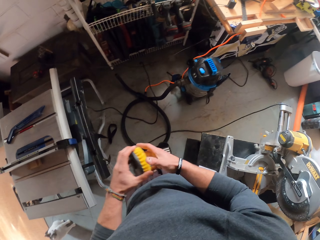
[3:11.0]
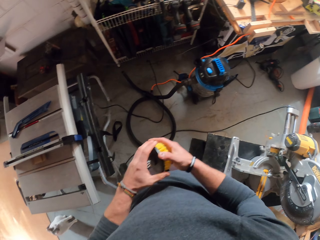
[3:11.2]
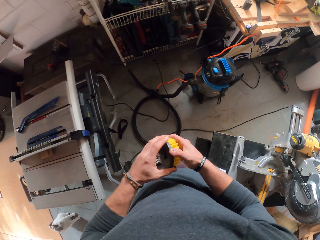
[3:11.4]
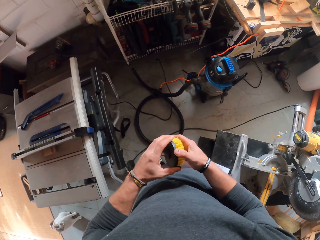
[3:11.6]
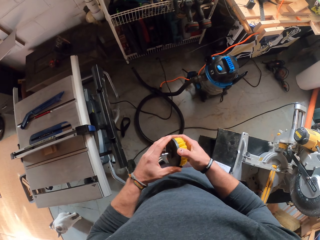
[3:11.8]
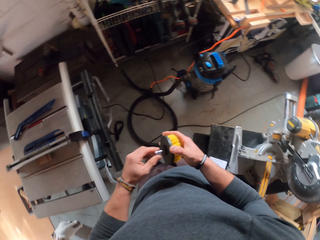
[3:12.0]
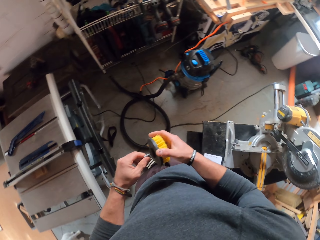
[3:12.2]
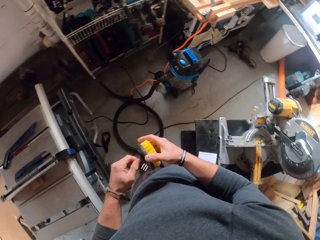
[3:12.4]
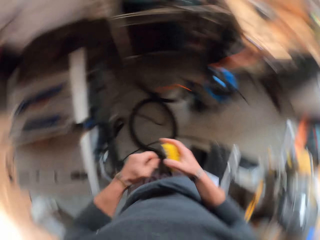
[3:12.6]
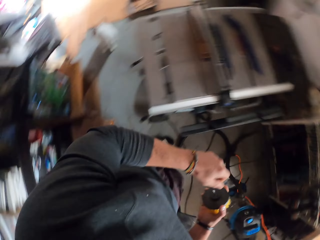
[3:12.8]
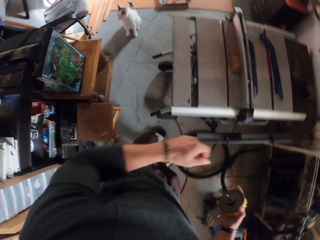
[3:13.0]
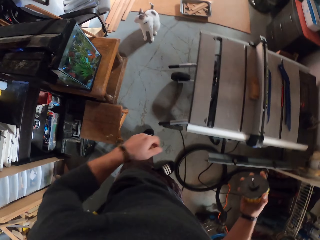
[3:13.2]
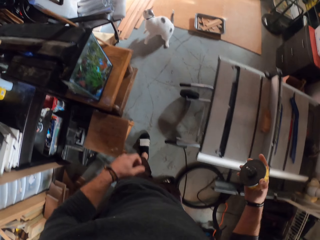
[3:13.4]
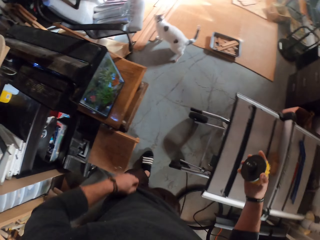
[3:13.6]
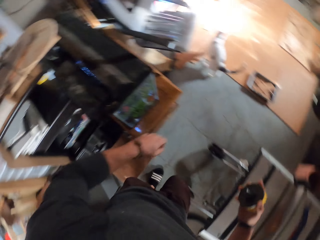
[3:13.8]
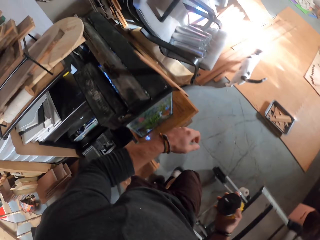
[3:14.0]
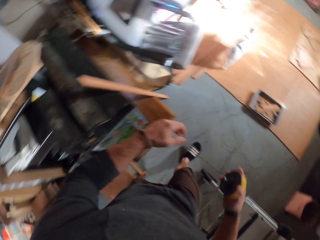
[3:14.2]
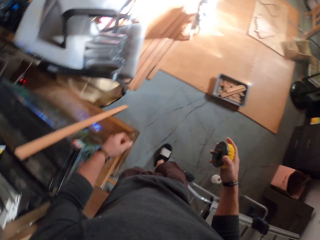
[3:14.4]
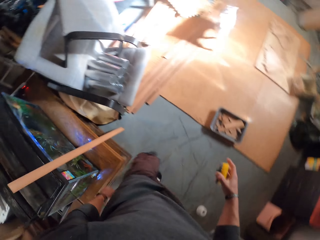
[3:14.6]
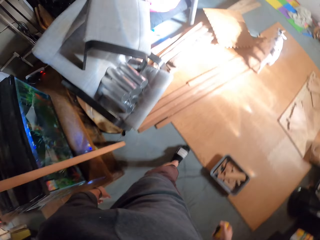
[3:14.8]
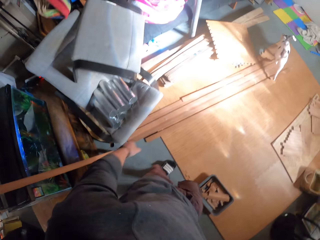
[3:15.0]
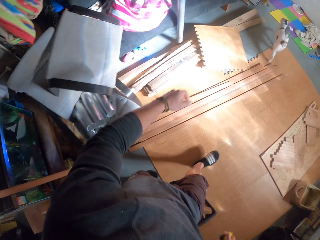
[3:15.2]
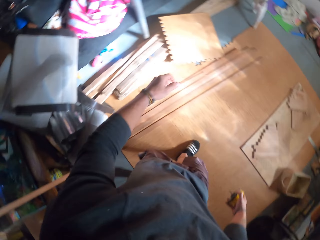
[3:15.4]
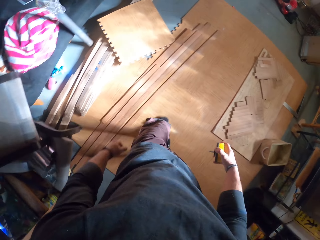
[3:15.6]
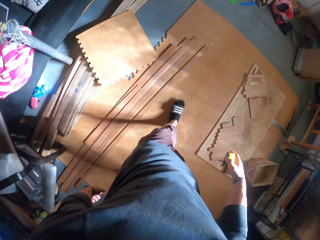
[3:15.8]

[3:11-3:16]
The camera wearer touches the brush screw with his left hand. He walks around.

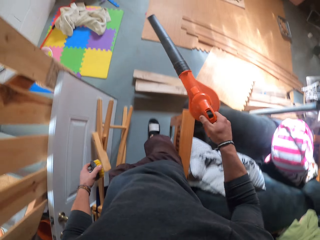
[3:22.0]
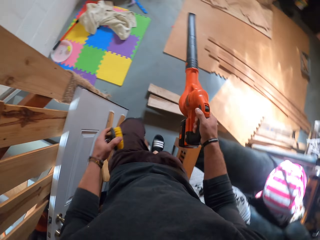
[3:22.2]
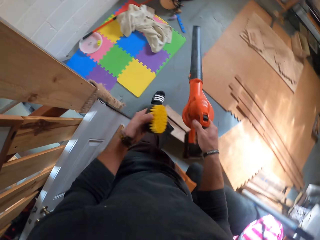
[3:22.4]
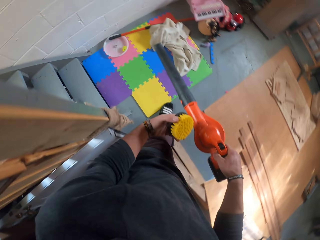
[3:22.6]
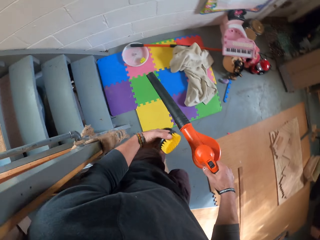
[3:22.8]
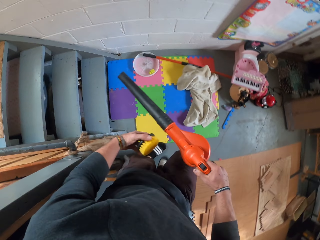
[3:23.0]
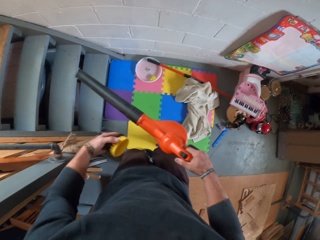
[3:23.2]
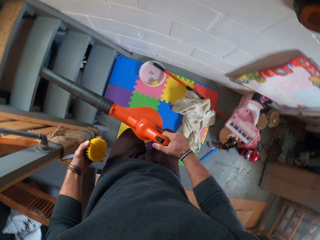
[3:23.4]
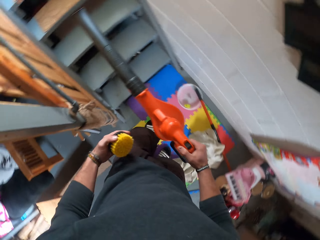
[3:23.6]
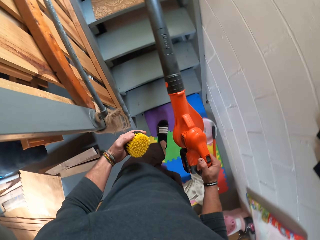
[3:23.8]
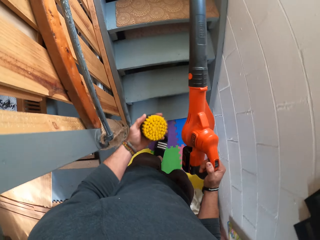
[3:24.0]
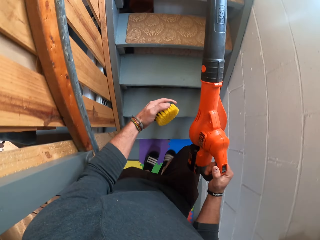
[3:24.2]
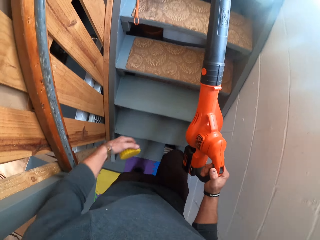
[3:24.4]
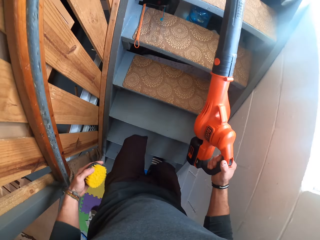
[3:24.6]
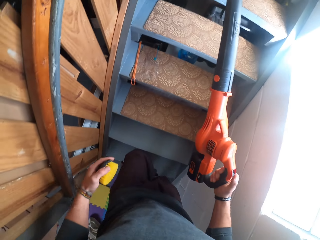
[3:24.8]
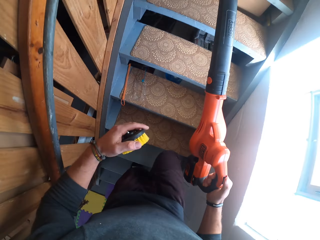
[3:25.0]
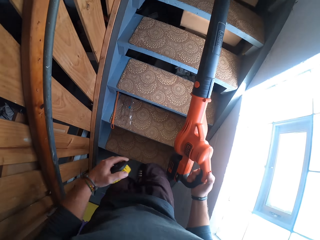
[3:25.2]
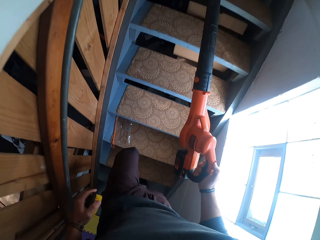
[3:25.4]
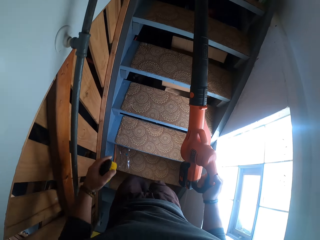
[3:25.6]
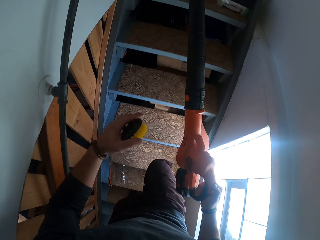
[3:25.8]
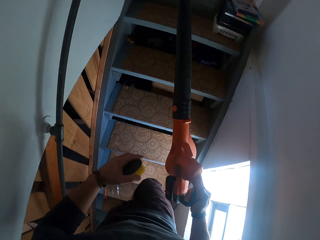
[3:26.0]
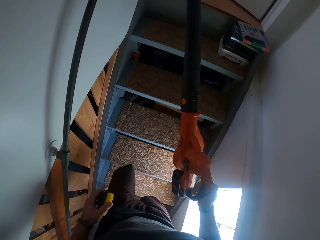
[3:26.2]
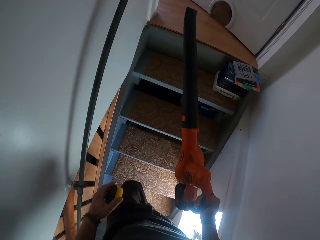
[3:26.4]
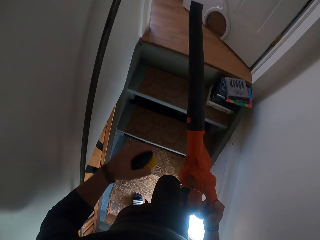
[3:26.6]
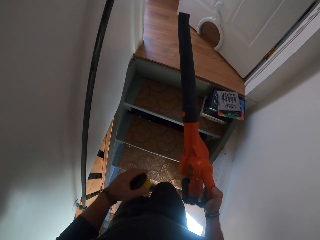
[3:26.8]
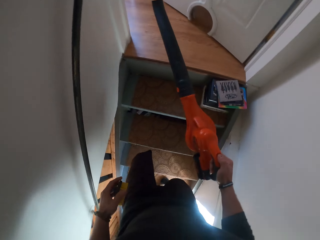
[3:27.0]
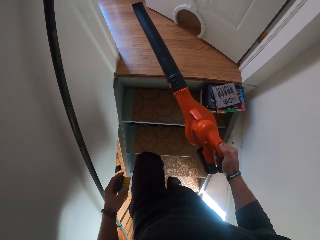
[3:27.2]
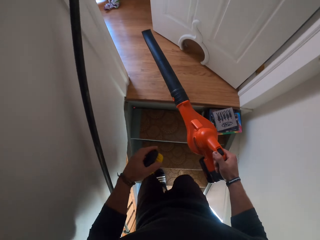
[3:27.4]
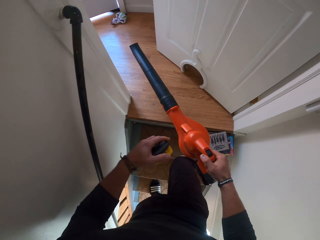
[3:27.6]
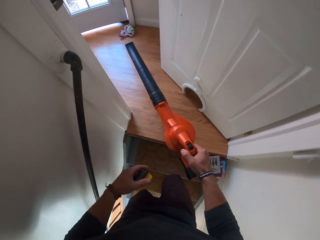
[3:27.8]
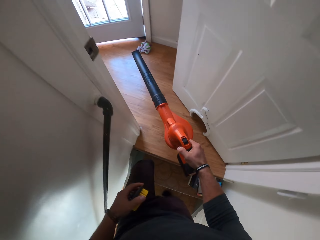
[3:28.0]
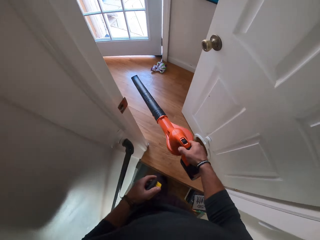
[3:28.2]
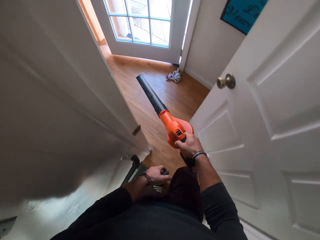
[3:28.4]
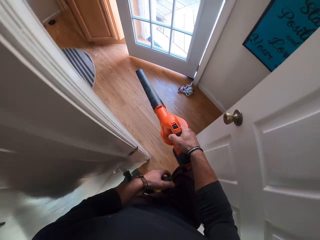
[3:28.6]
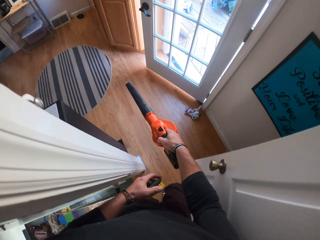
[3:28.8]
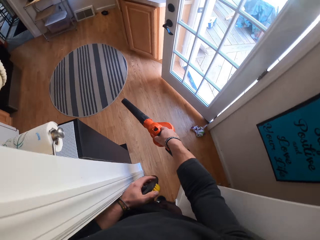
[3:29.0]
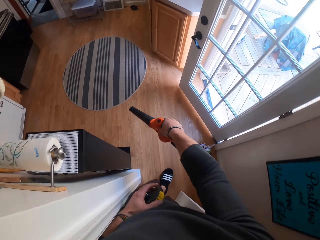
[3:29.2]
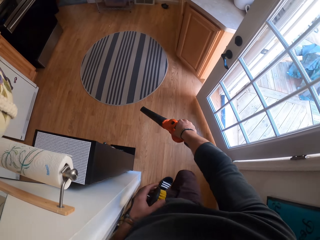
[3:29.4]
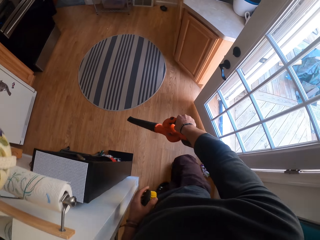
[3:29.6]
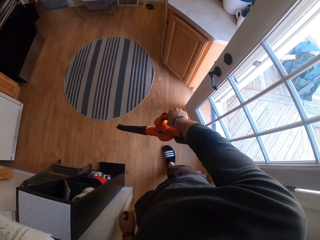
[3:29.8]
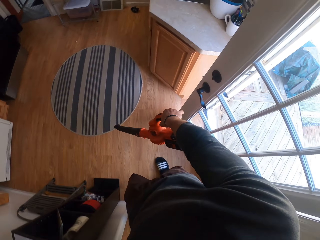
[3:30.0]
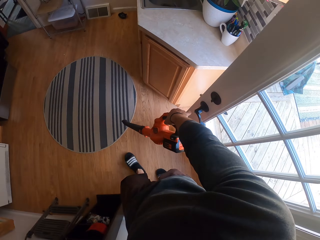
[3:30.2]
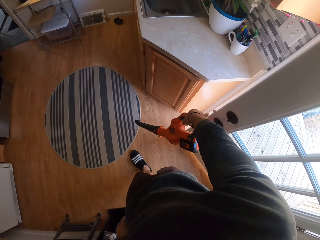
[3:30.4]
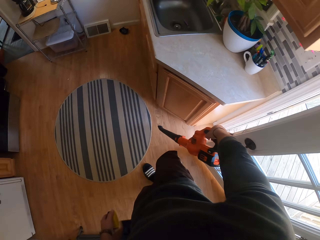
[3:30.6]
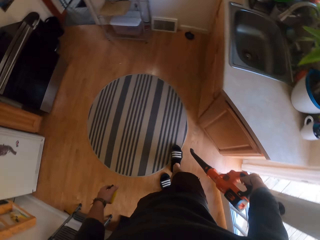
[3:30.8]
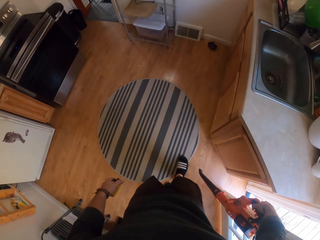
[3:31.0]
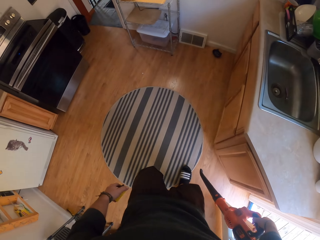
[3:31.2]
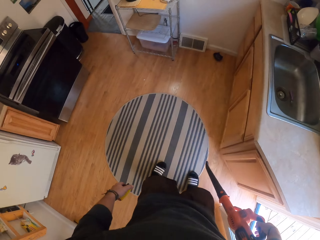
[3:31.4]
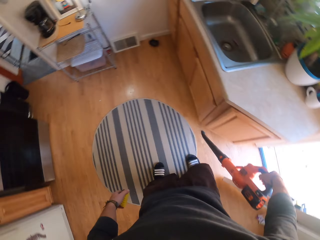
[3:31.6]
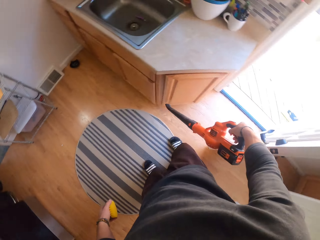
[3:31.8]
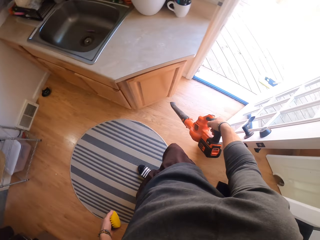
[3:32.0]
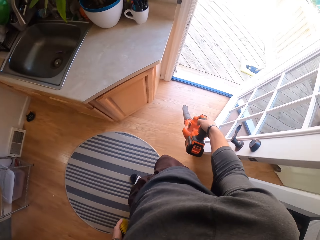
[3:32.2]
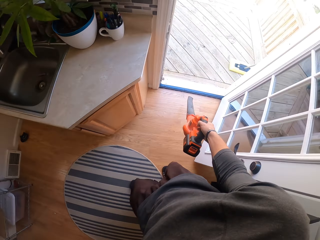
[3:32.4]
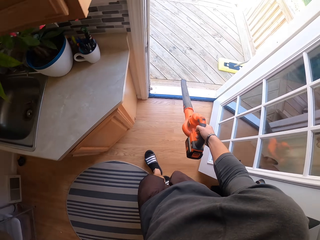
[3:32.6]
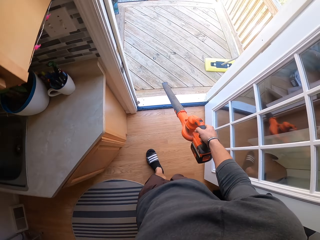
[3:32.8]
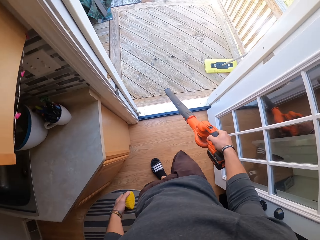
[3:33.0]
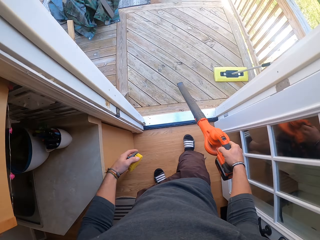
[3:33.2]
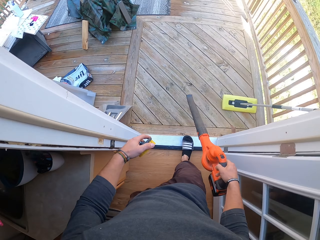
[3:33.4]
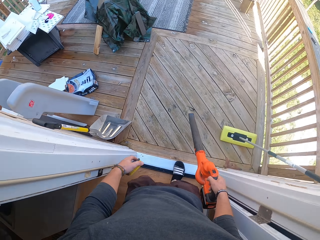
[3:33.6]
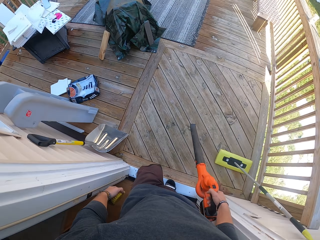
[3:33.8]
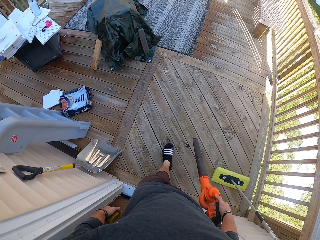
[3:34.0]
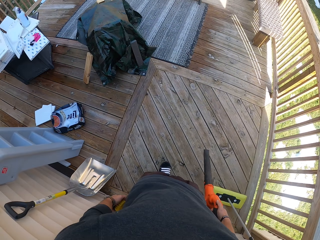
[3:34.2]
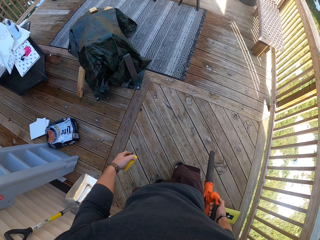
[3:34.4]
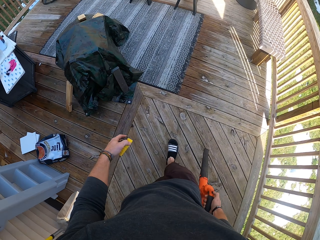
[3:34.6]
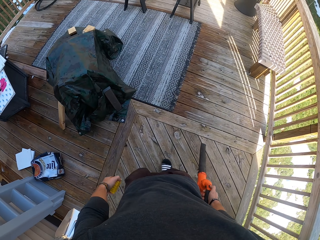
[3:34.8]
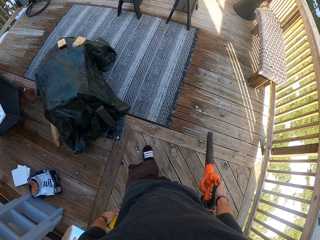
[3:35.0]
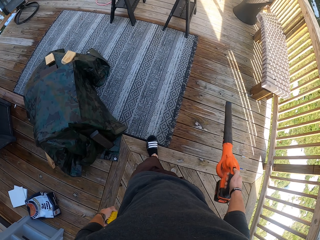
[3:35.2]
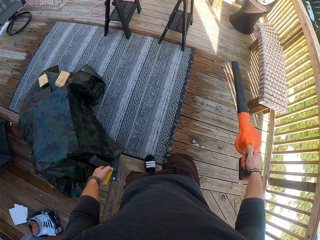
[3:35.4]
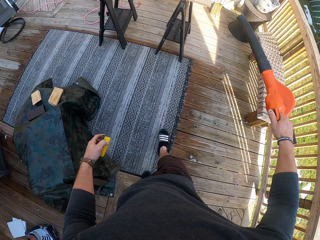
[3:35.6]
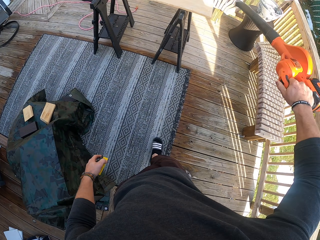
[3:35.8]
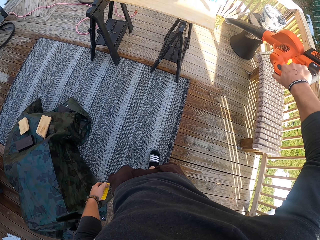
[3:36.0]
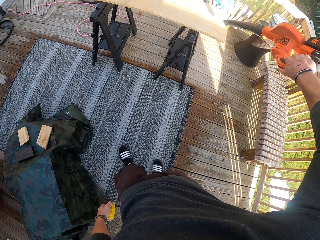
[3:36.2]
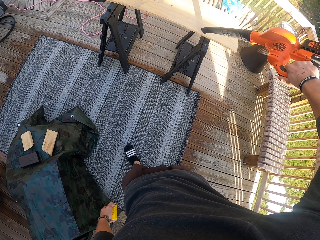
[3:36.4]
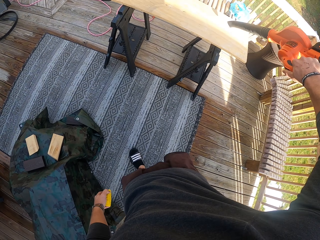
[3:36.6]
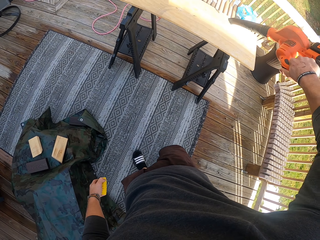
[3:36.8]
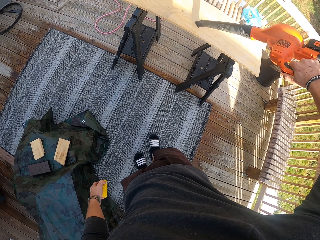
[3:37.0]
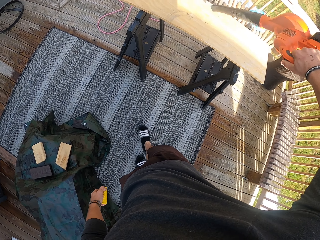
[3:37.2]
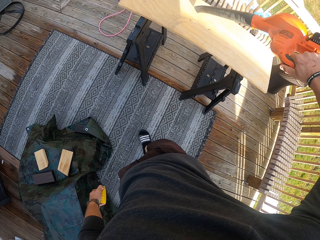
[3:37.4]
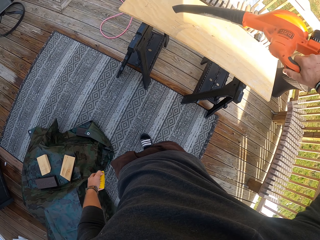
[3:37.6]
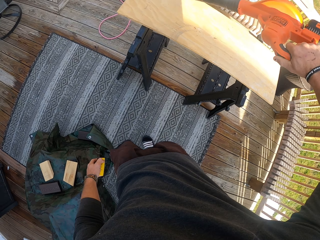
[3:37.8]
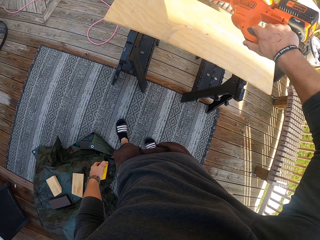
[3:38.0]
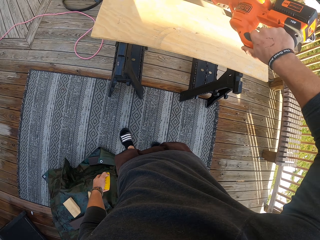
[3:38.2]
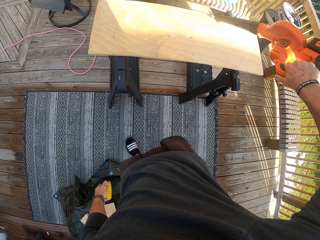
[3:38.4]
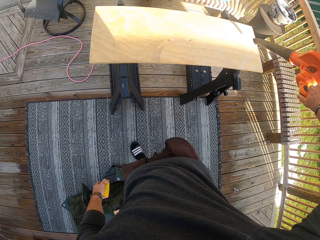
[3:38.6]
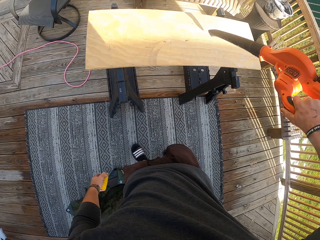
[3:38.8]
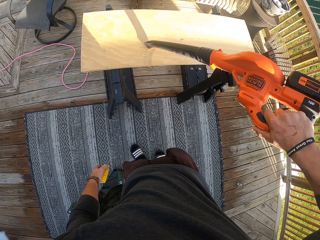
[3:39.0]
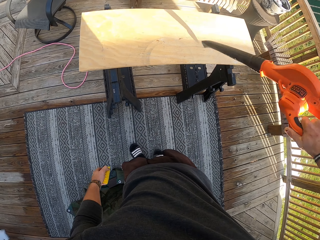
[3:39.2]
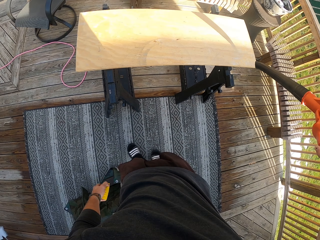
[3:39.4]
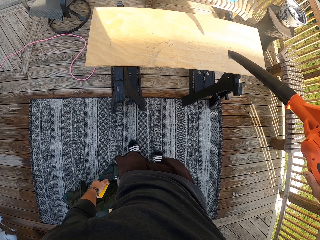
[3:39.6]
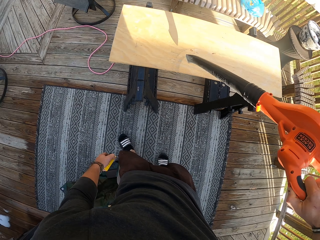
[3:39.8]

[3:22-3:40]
The camera wearer walks around. He goes up the stairs. He walks around. He pushes the door with his right hand. He opens the door. He walks into the balcony. He walks around. He clears particles on the wooden plank with the blower vacuum in his right hand.
